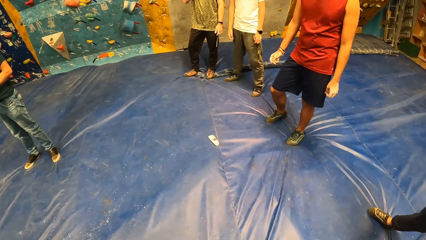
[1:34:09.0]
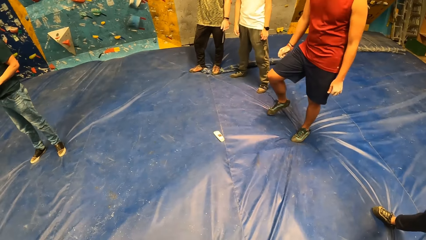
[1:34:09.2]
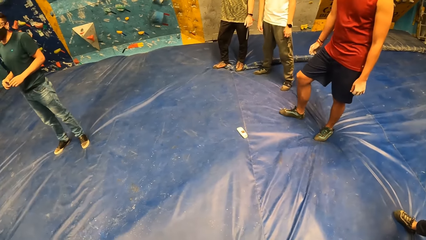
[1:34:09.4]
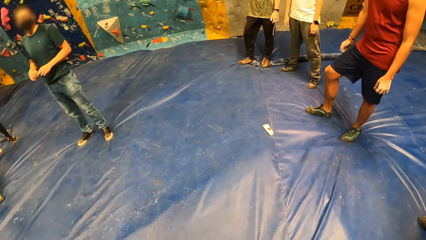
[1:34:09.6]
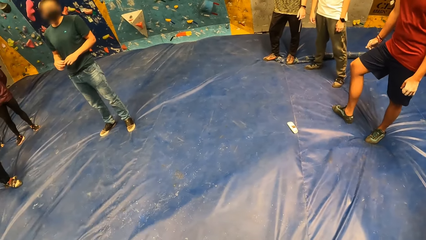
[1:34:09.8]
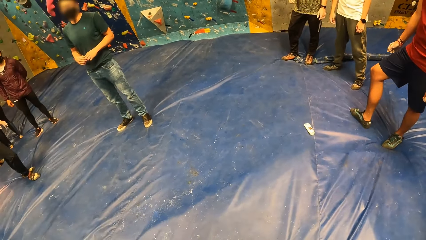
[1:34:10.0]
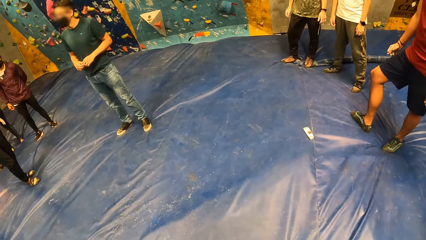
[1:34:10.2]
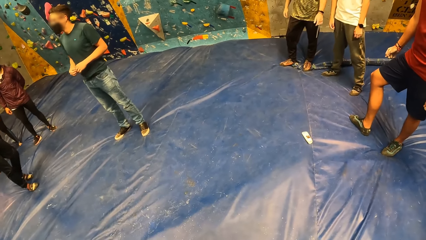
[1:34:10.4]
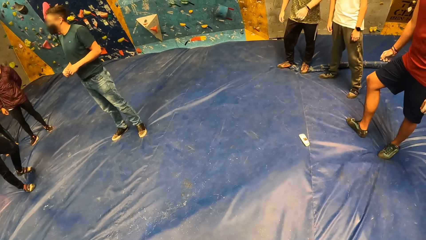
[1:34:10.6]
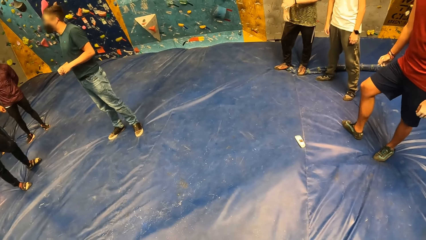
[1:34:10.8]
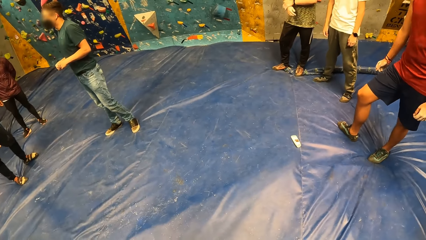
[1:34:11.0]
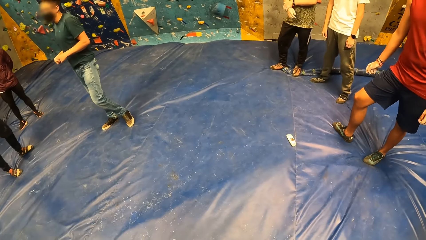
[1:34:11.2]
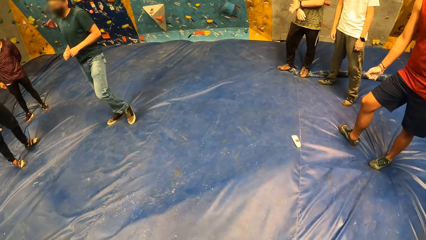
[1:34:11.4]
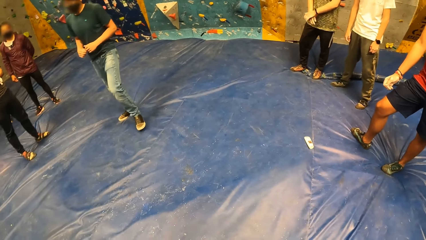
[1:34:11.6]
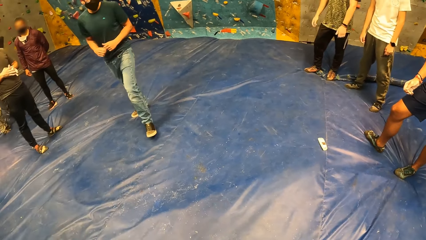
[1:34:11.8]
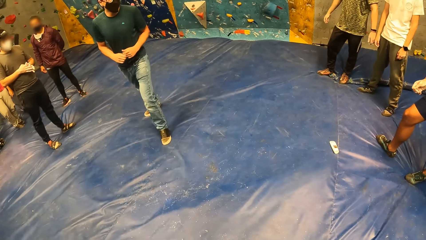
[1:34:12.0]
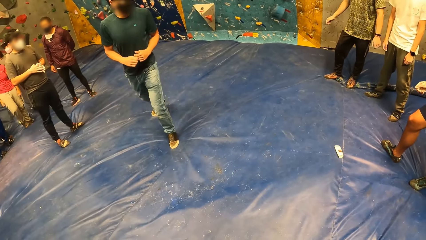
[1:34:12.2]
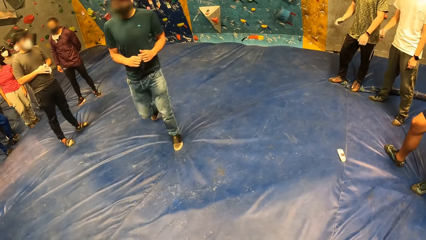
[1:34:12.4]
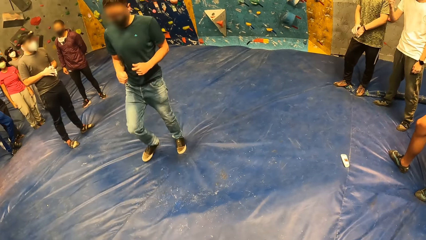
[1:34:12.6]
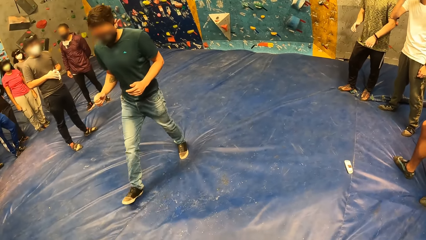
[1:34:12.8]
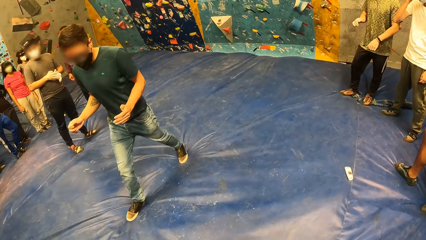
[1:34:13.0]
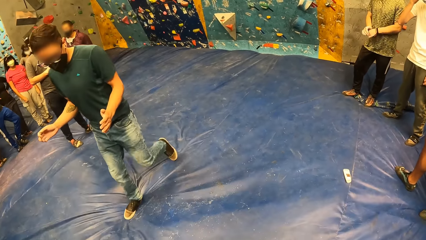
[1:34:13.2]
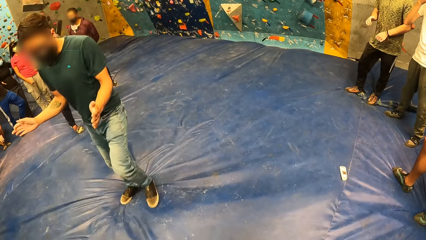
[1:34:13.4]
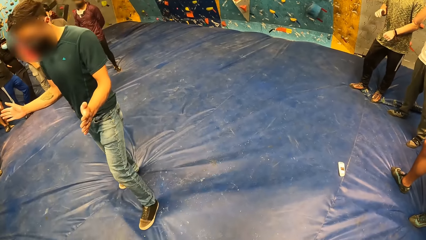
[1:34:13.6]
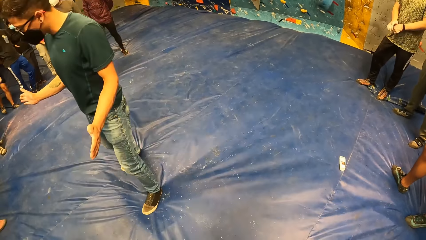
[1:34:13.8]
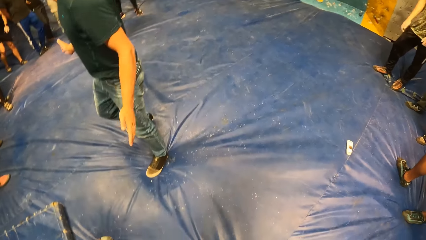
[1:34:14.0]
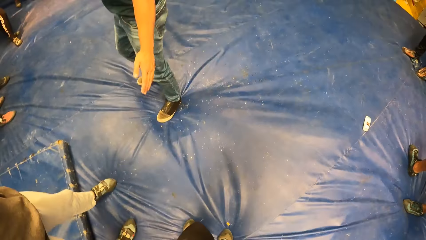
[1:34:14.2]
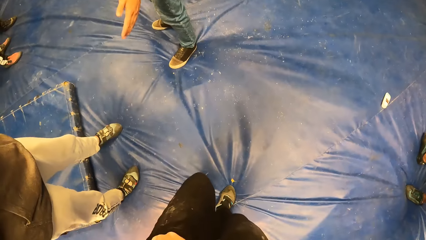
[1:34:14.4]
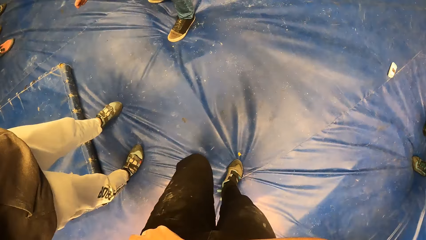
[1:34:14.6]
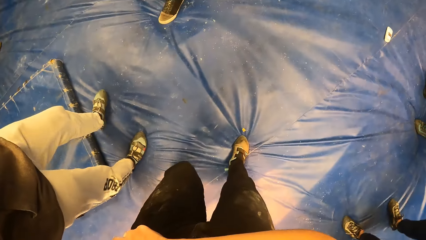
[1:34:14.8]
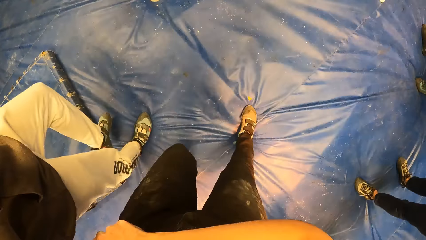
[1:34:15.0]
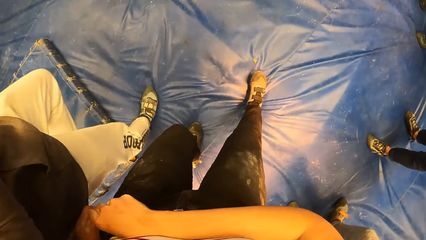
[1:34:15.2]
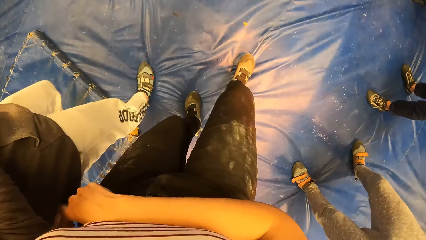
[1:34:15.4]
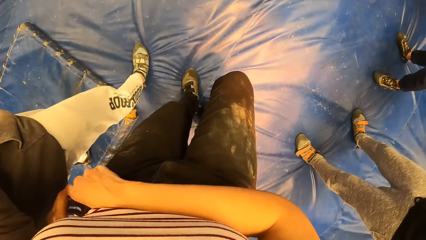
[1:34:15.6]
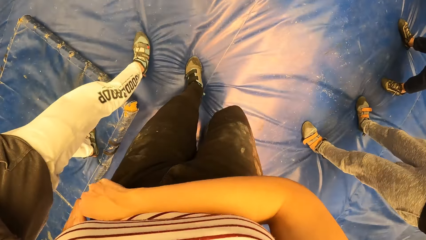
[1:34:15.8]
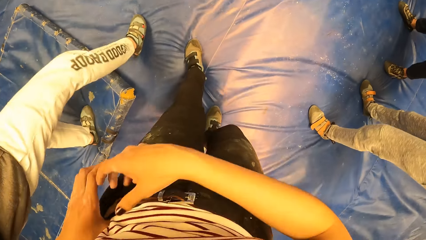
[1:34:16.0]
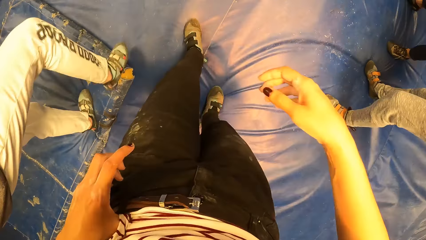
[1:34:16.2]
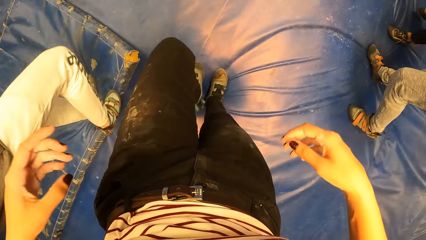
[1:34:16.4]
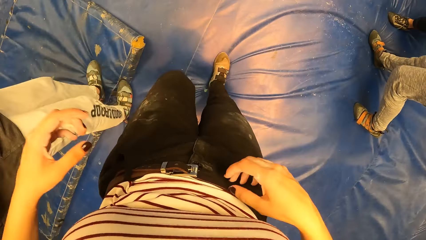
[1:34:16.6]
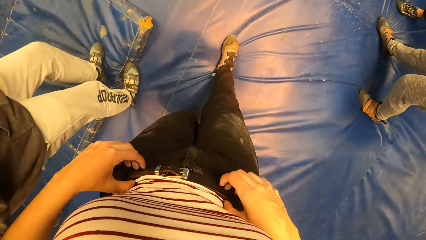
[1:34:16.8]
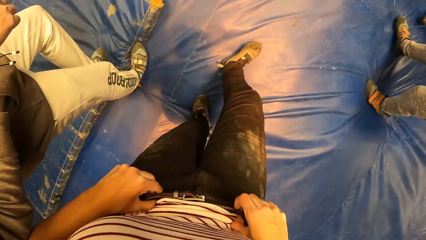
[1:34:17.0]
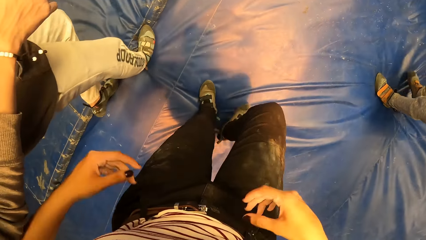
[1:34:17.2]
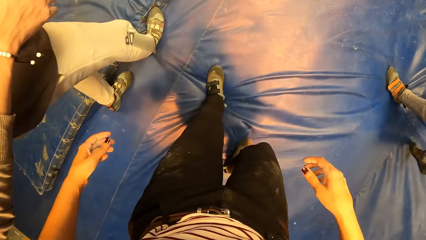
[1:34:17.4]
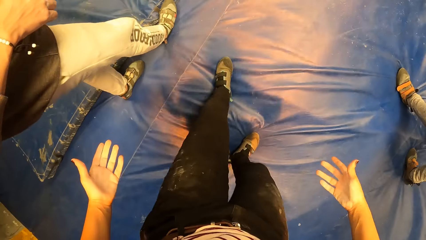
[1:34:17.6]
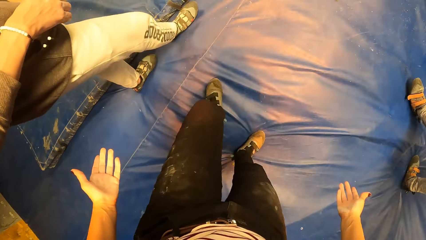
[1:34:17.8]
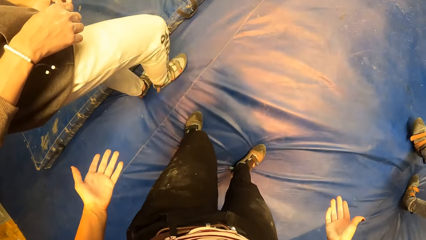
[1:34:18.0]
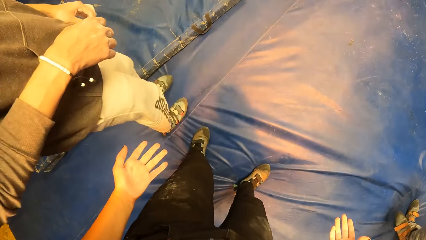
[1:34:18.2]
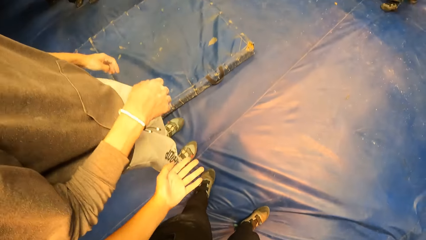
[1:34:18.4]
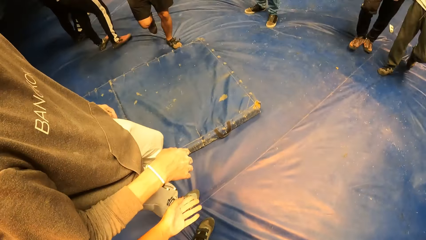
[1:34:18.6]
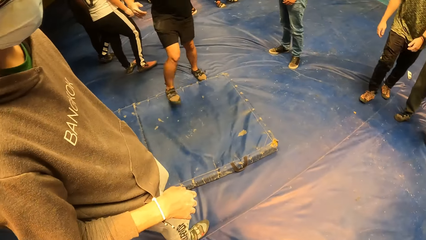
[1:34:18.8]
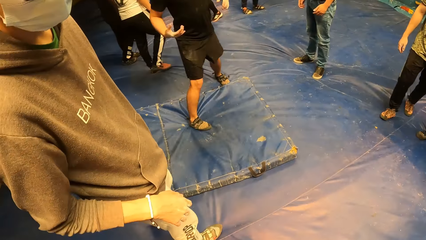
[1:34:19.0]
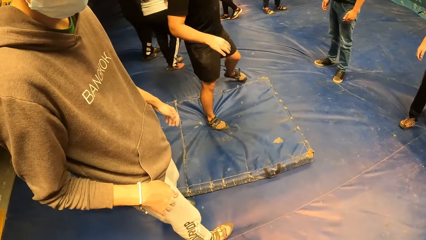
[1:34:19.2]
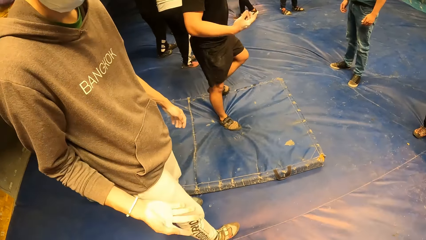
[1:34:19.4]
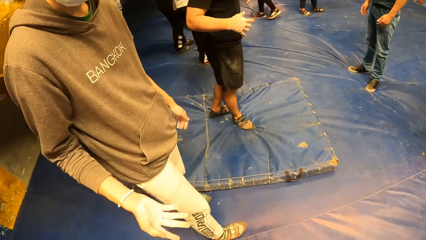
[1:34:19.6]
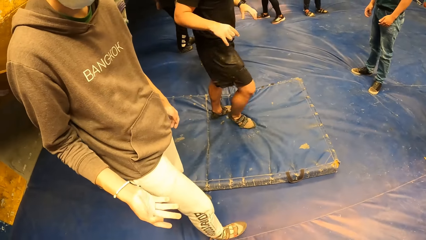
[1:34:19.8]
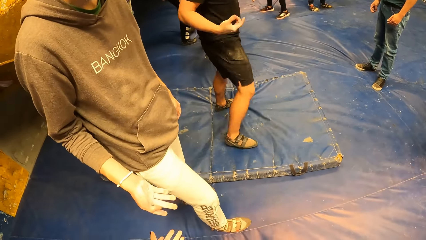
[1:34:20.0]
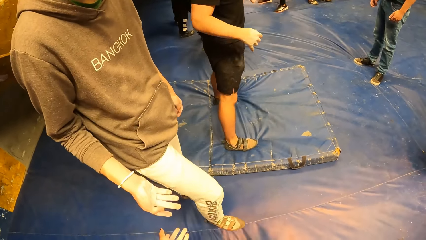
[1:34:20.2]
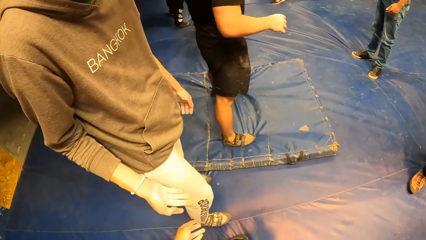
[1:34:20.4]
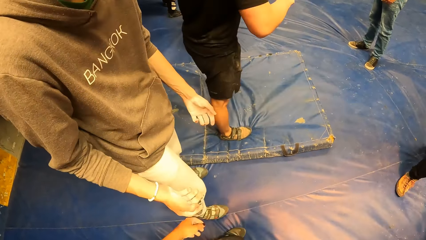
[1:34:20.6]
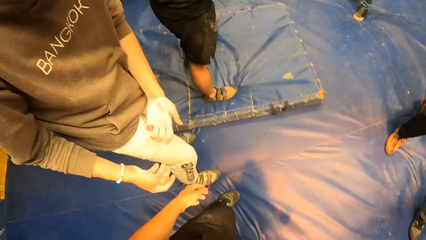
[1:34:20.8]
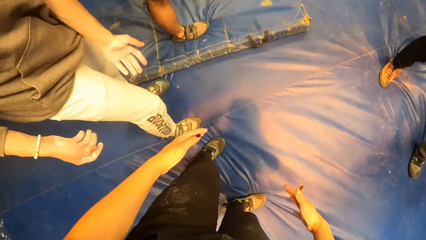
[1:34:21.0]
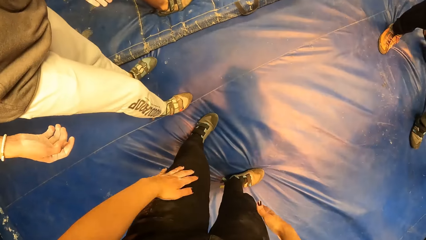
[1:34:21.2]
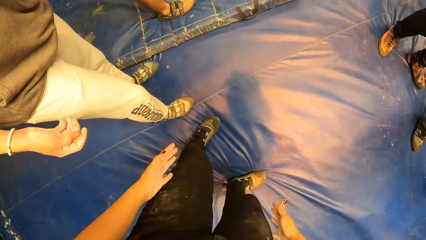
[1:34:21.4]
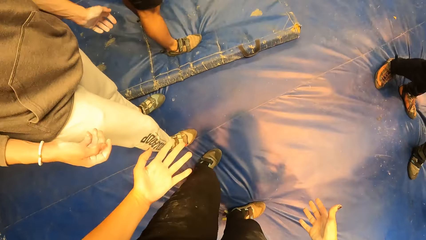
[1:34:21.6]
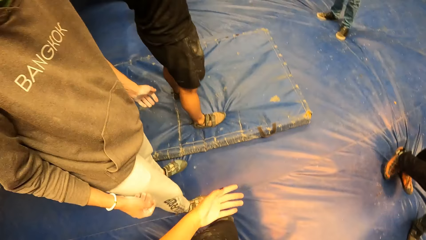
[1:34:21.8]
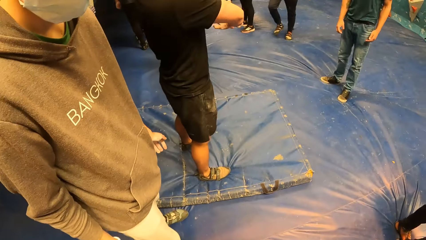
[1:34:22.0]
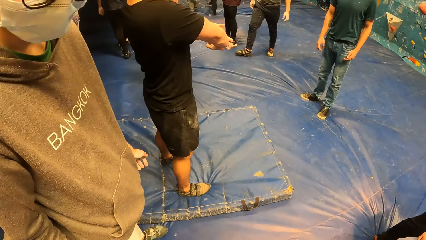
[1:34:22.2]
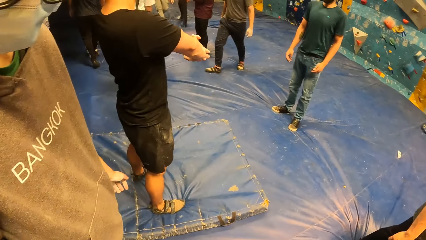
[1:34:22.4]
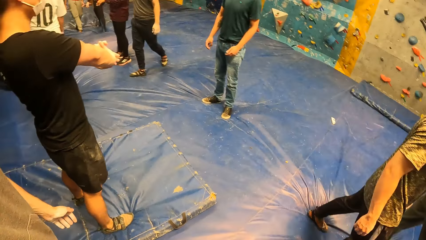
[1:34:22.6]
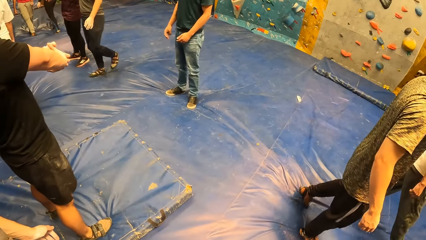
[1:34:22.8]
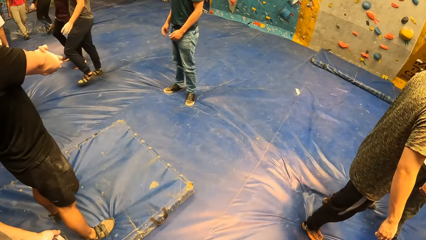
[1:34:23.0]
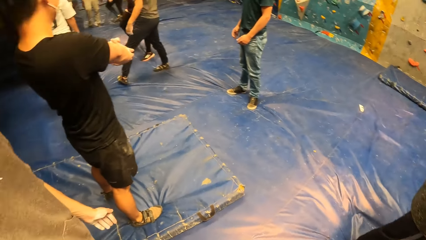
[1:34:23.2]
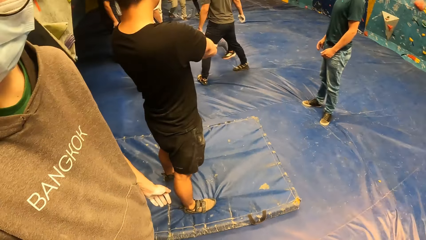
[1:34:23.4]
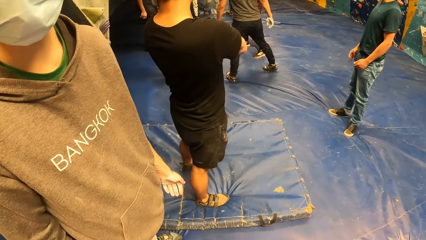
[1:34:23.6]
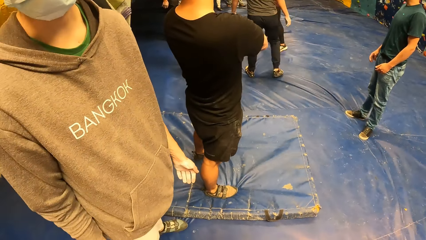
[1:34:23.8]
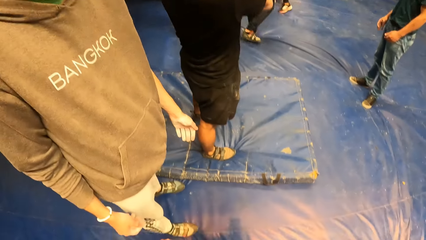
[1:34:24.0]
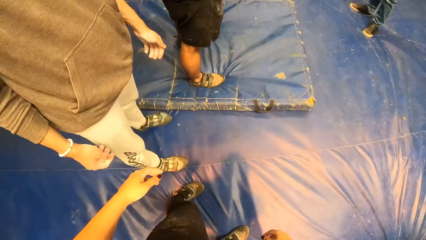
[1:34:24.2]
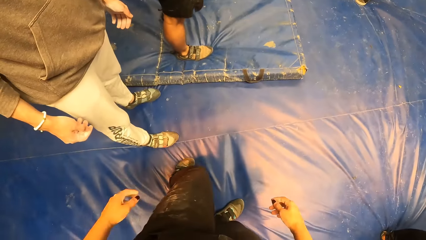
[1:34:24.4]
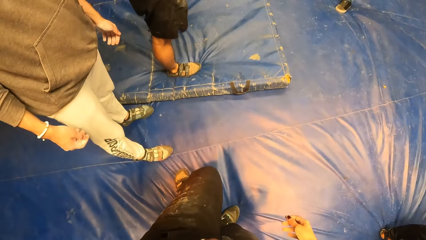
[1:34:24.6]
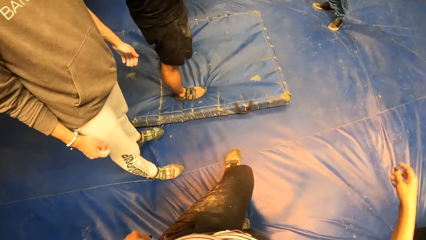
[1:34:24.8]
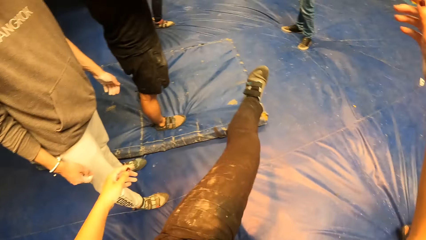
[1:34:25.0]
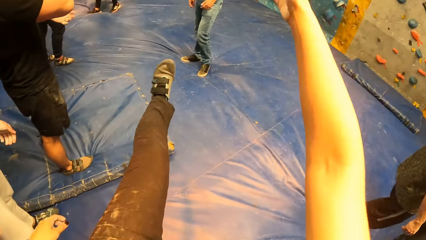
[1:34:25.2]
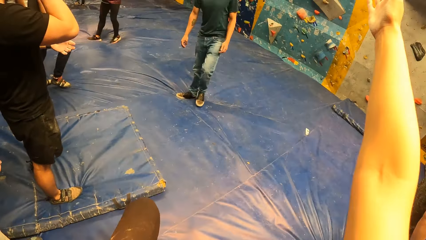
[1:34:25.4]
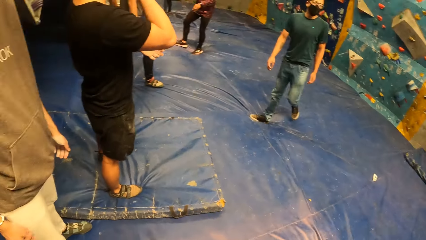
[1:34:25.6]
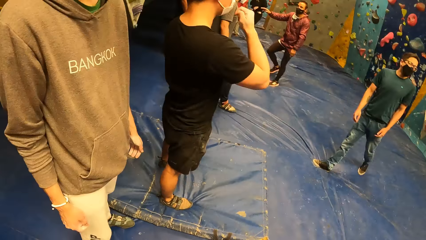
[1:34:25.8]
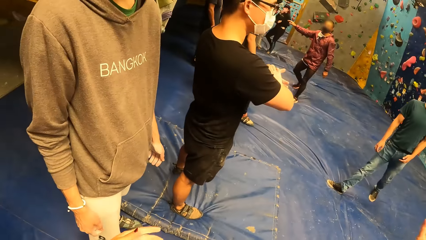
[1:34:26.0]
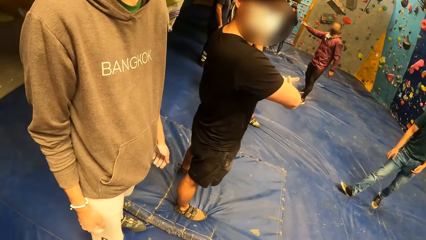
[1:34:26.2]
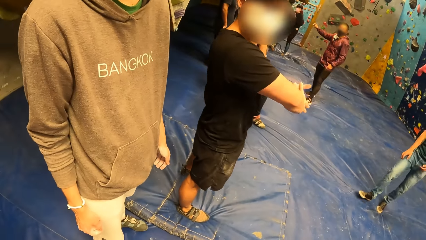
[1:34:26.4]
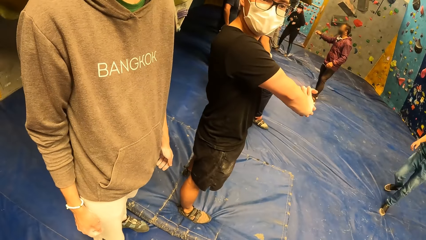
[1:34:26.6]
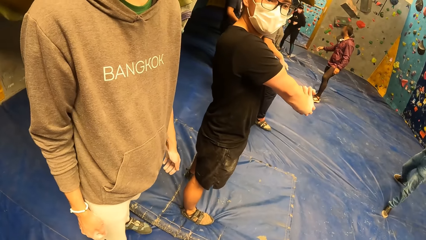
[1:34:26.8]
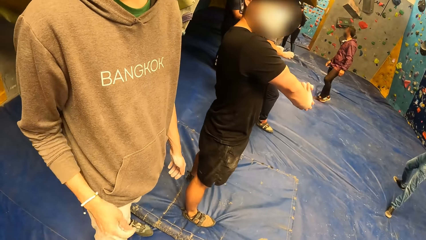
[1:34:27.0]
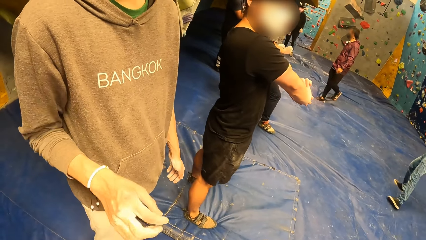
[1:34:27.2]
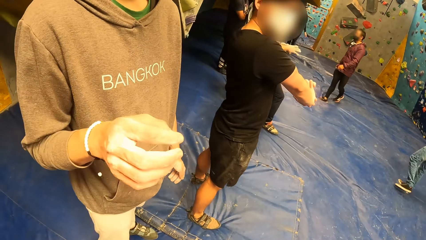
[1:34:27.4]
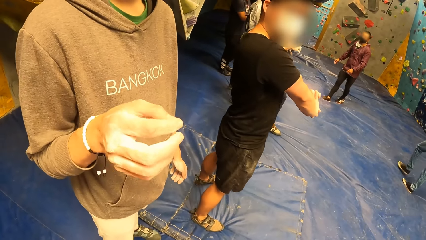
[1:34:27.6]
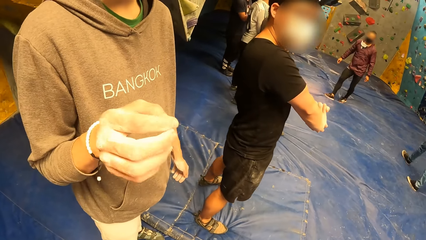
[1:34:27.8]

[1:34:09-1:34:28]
The man walks. The camera wearer adjusts her pants with both hands. She walks backwards. She interacts with the man. She raises her left leg. She stretches her leg and hands.
